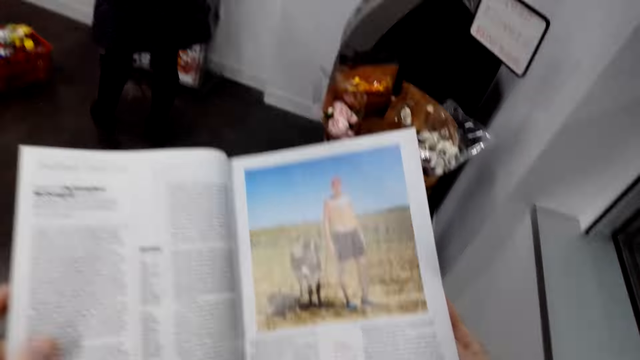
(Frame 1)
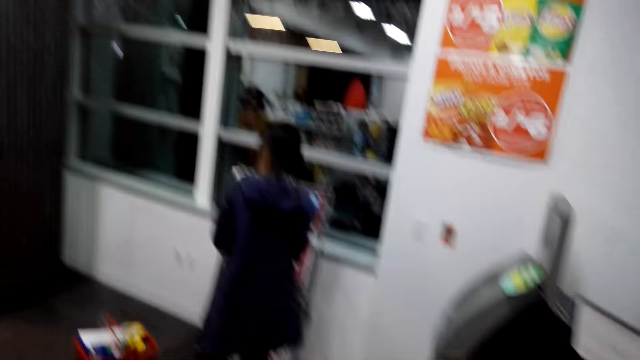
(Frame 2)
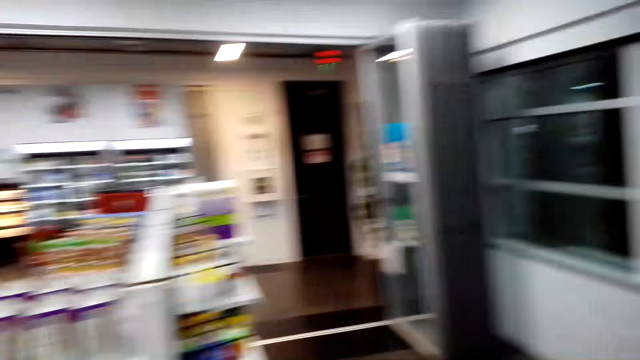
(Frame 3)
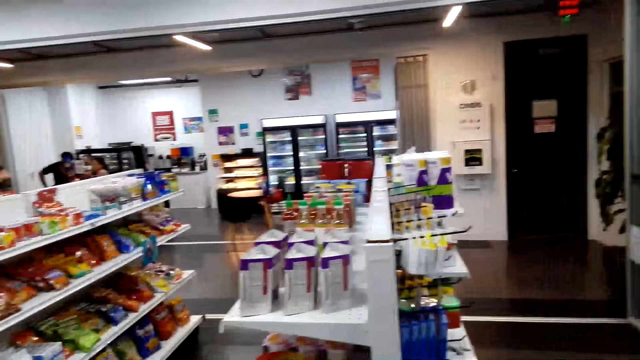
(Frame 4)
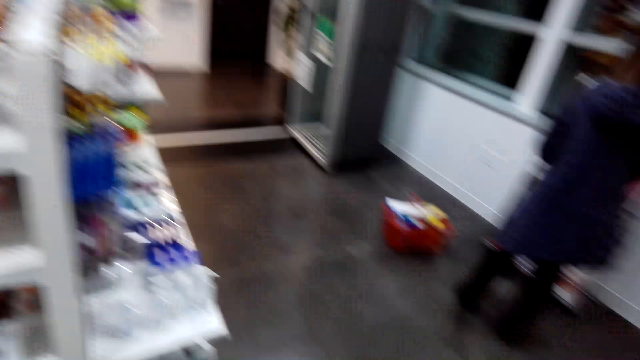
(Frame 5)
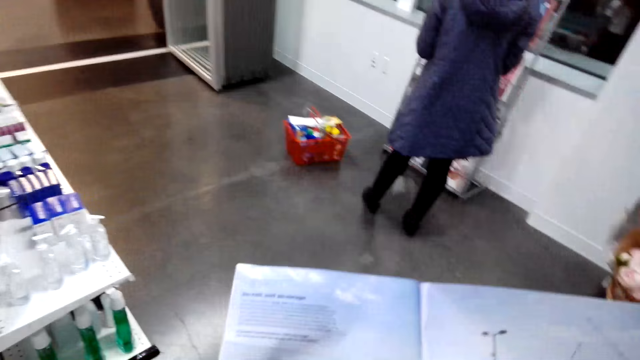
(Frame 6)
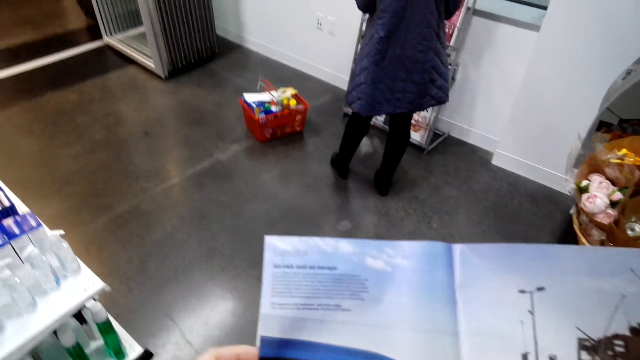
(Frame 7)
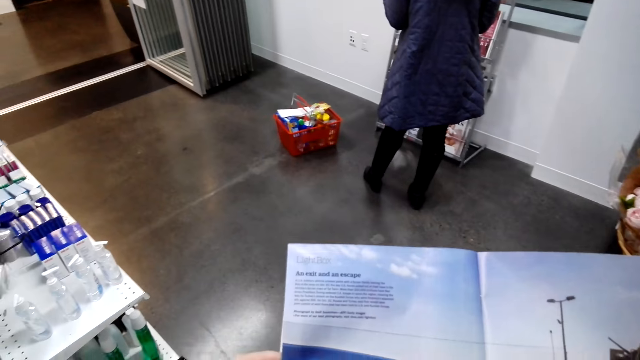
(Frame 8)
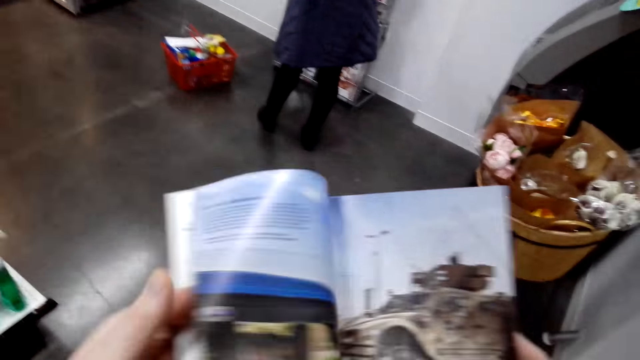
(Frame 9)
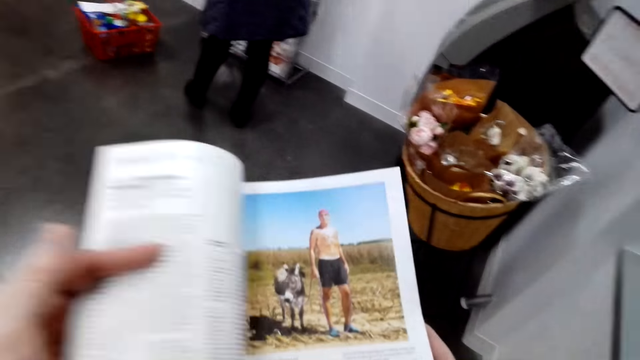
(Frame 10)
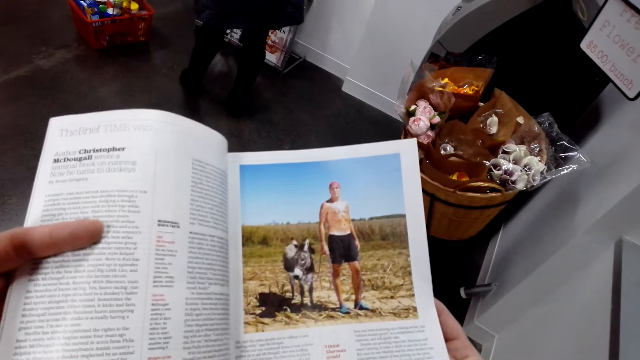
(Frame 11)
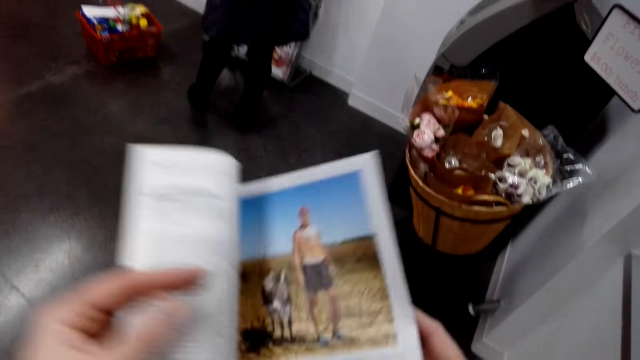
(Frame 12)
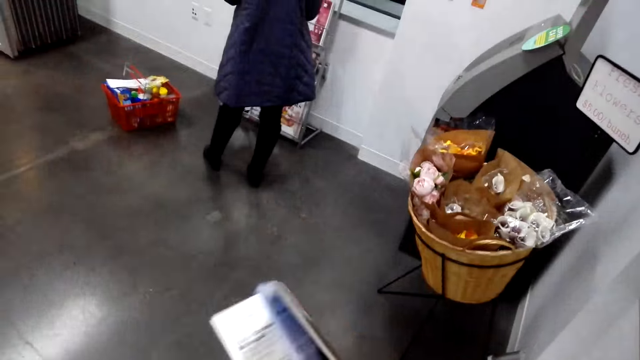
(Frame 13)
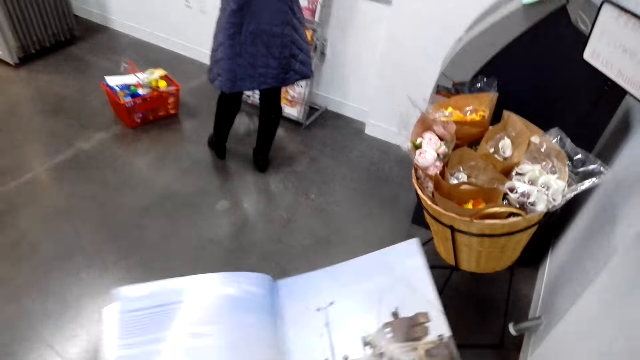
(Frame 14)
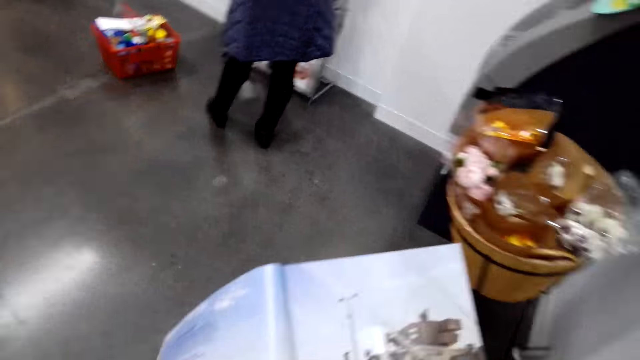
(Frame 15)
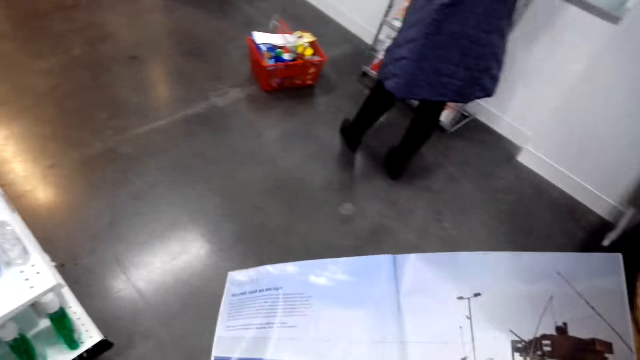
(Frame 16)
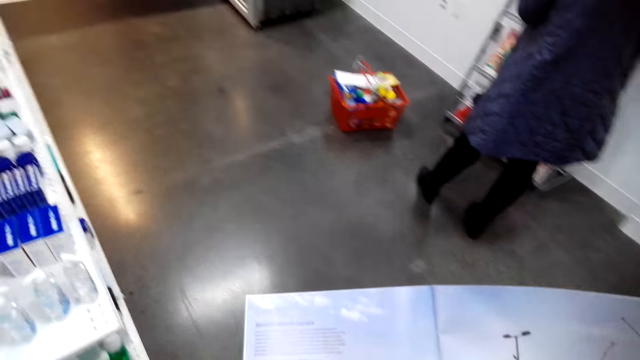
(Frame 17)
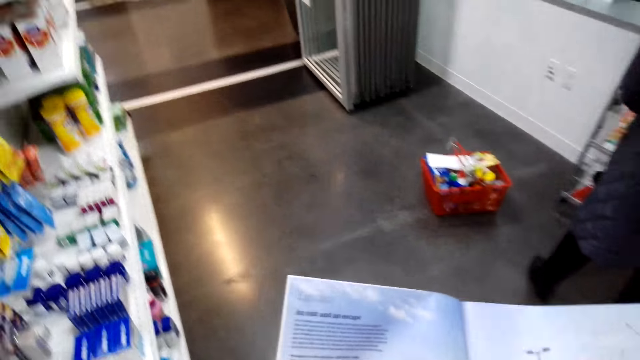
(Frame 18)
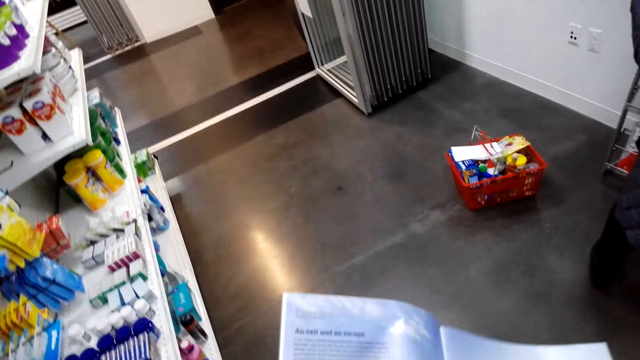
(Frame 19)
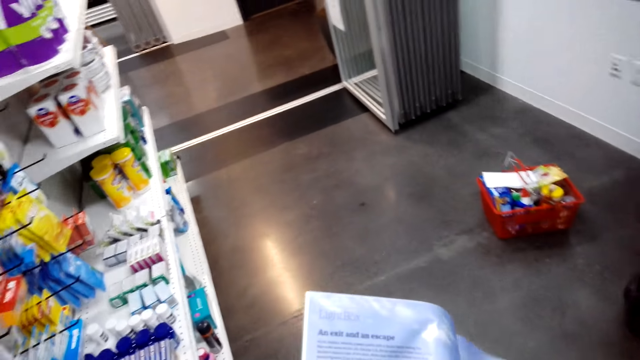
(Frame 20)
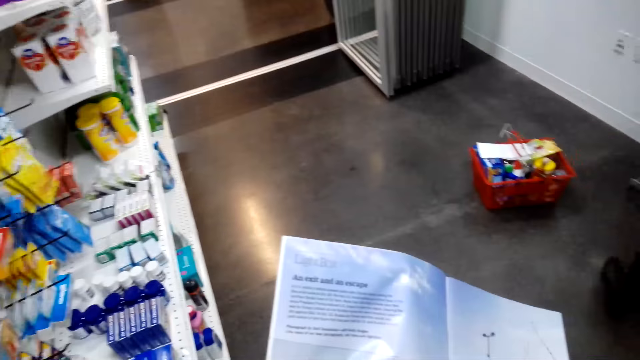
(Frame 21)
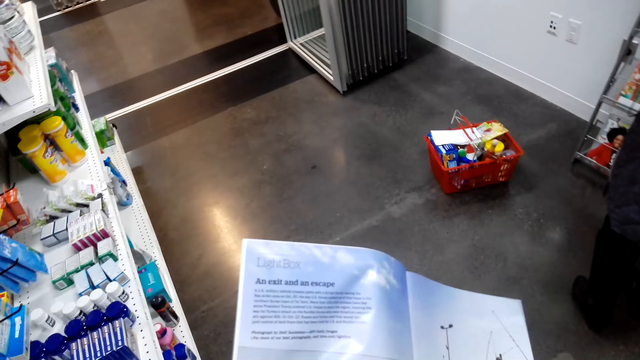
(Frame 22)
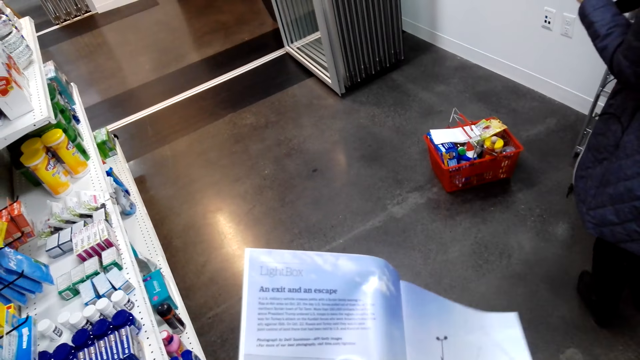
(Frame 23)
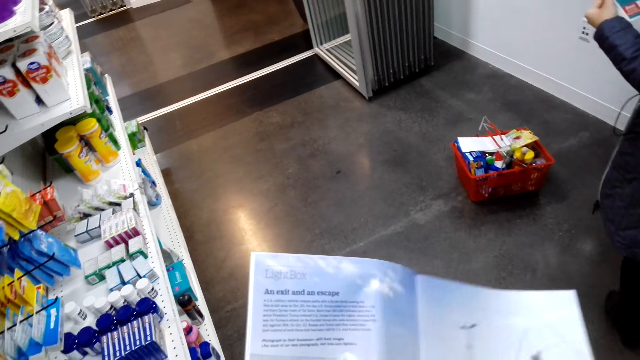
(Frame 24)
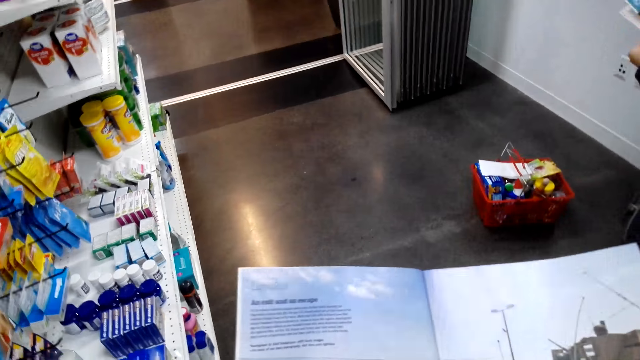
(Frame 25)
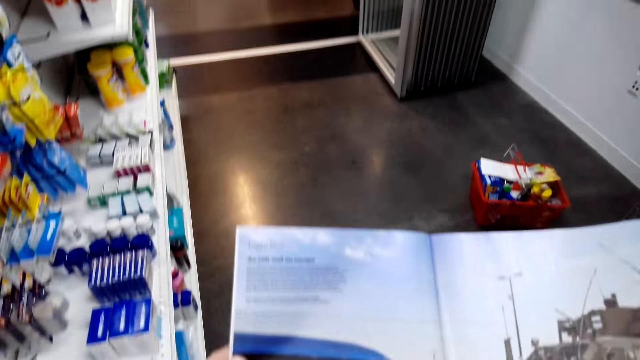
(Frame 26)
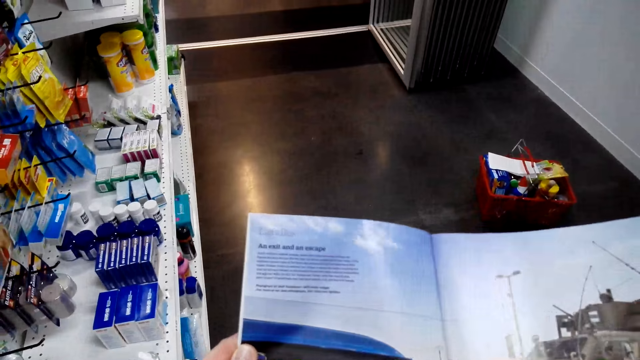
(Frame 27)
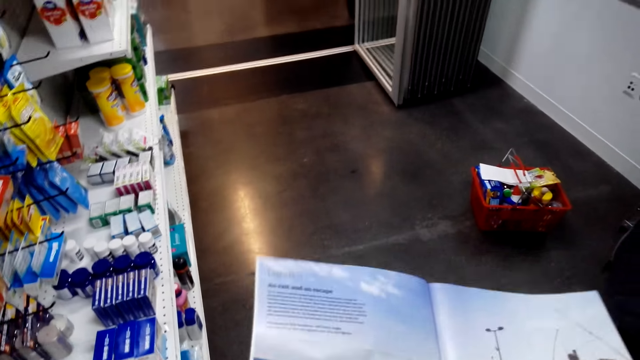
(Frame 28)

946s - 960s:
The camera wearer looks around the store. He reads the magazine. He flips the page of the magazine. He walks around the shop with the magazine in his hands. A woman moves her leg. The woman holds a magazine in her hands. The camera wearer reads the magazine.

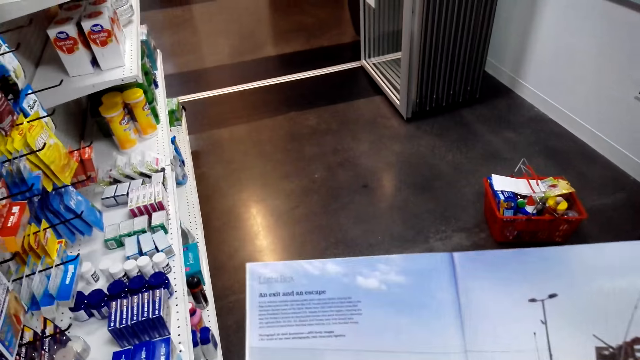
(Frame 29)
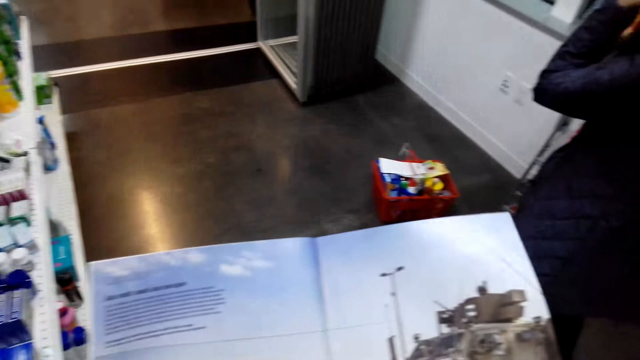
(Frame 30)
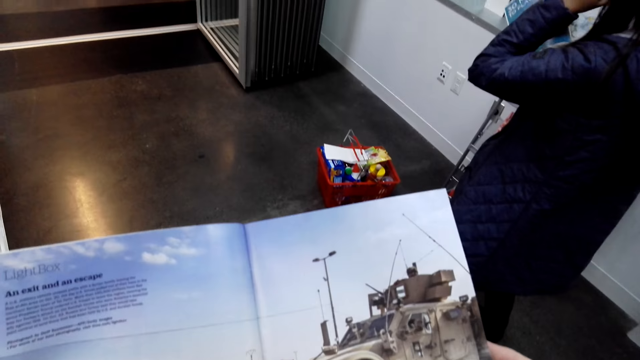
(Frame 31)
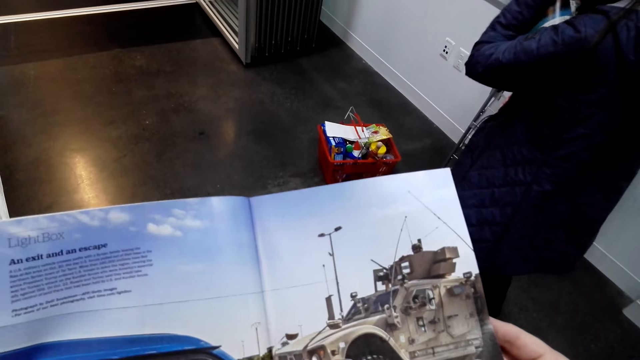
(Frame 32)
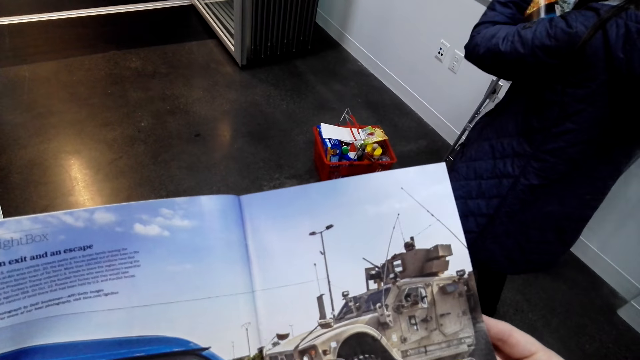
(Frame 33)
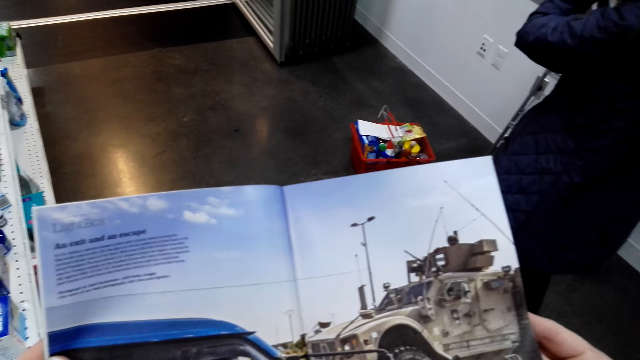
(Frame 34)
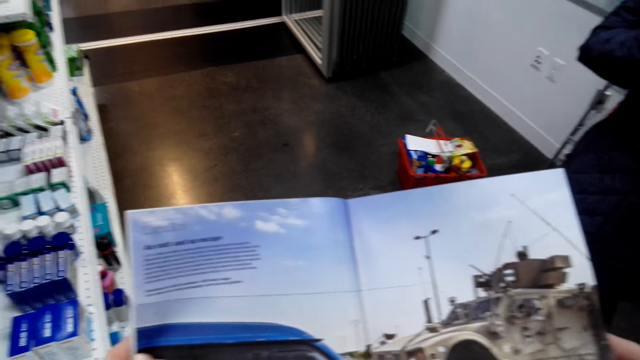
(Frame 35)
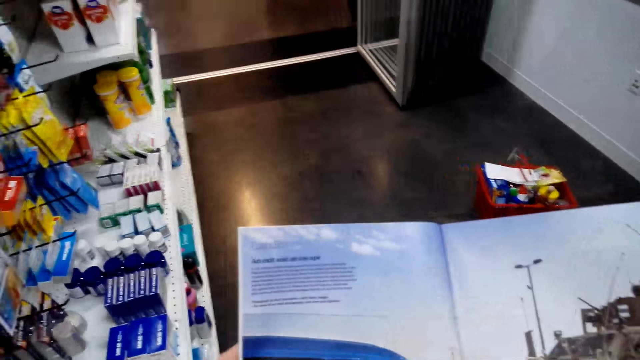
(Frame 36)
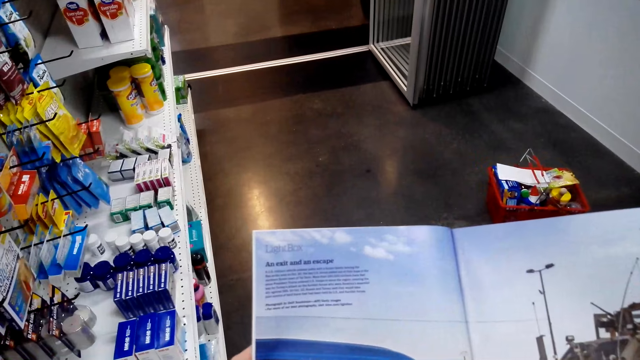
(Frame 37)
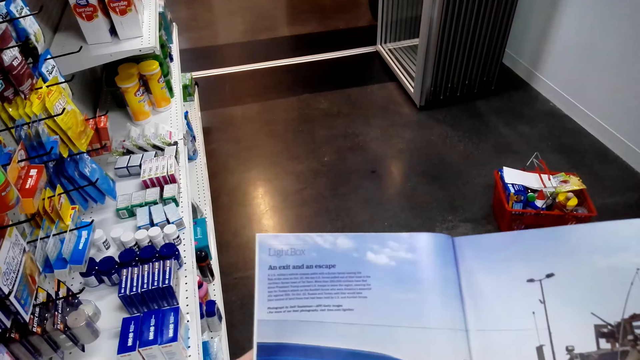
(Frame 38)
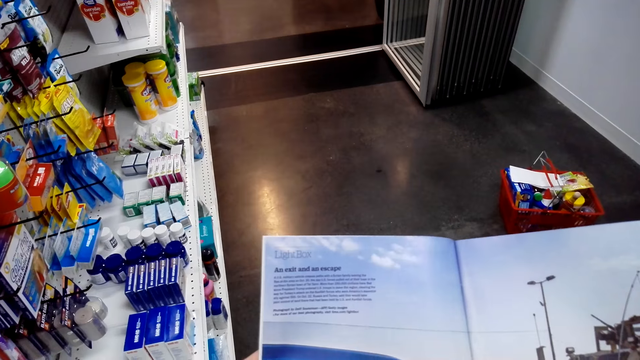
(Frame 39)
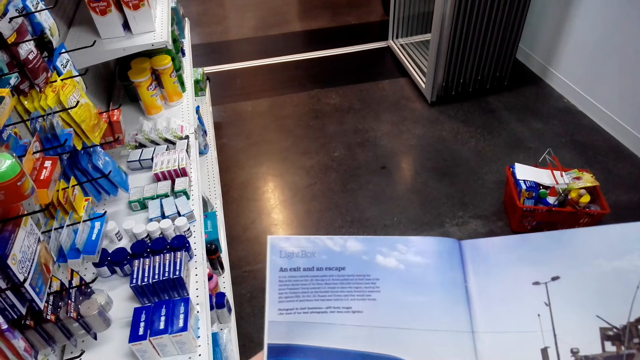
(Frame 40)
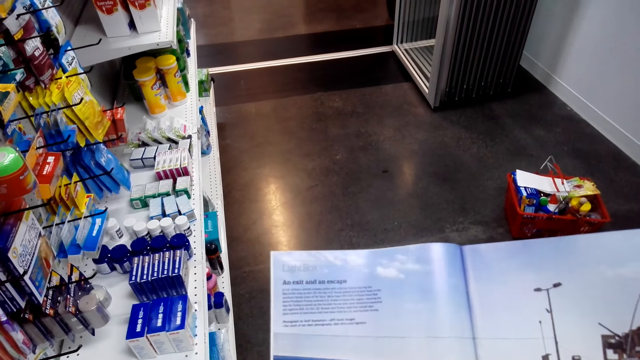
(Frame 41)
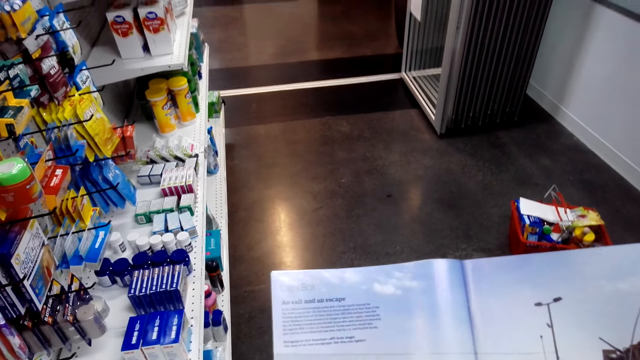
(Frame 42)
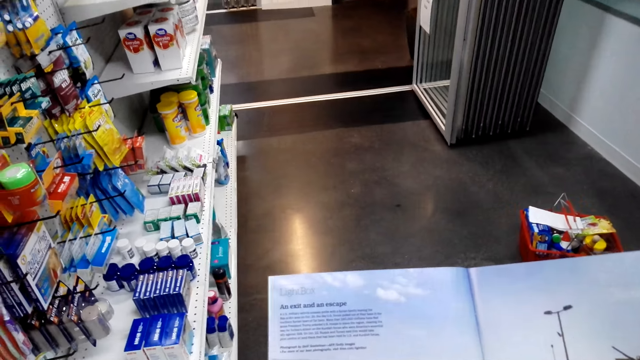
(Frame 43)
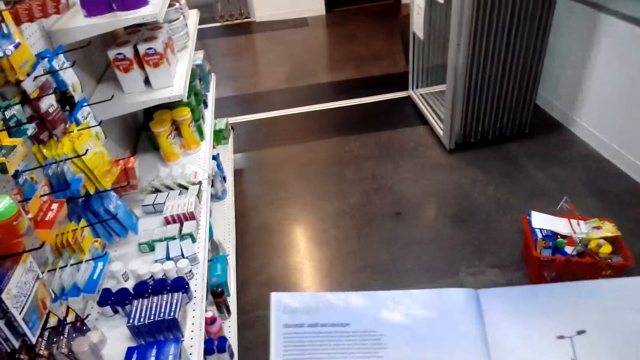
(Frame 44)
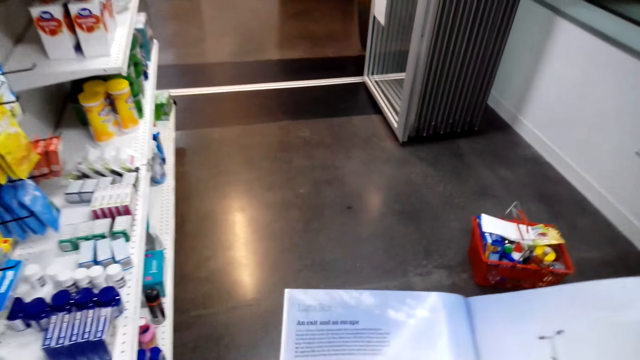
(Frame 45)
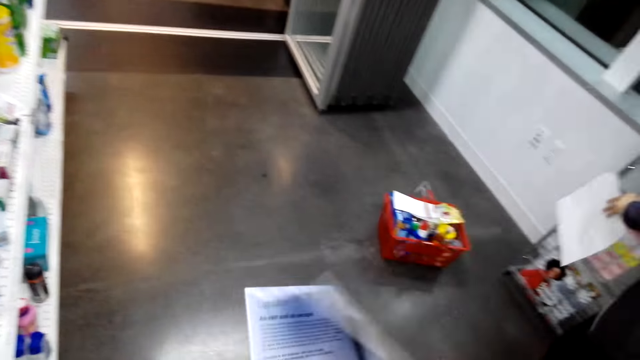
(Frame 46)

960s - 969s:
A woman tucks her hair at the back of her ear. The camera wearer reads the magazine.
